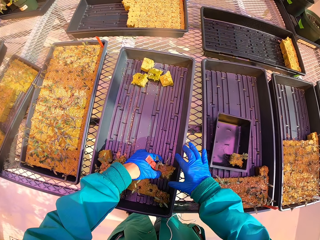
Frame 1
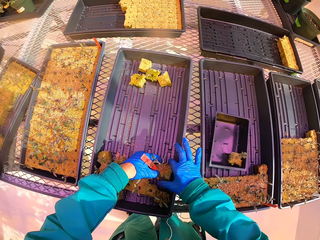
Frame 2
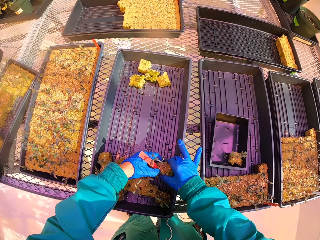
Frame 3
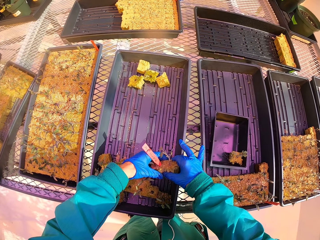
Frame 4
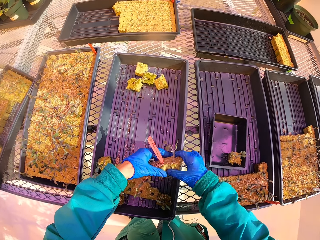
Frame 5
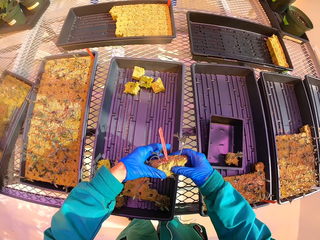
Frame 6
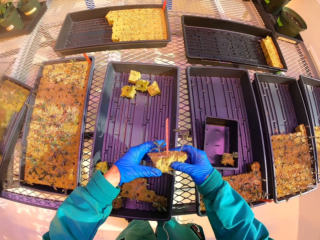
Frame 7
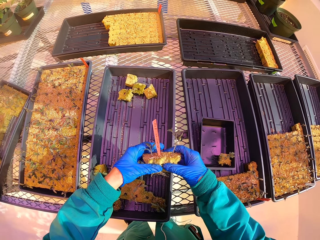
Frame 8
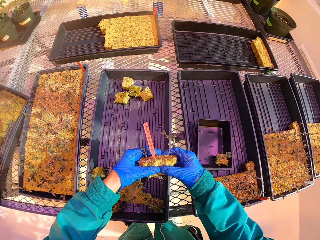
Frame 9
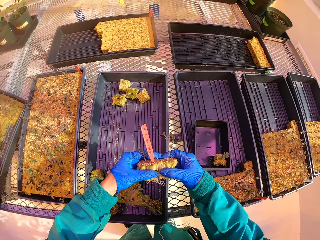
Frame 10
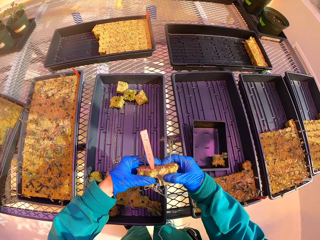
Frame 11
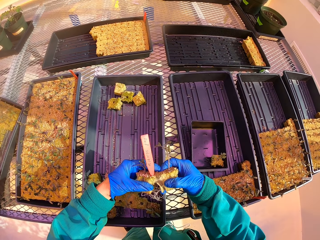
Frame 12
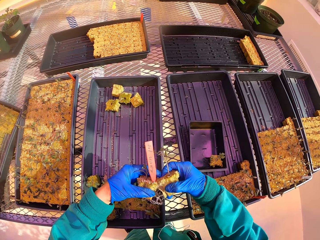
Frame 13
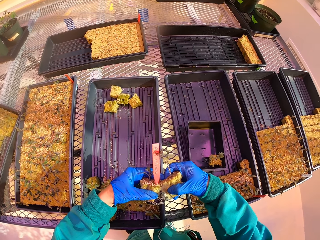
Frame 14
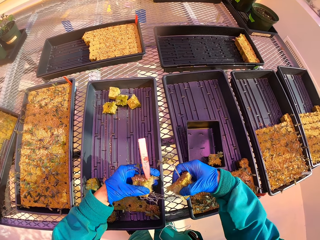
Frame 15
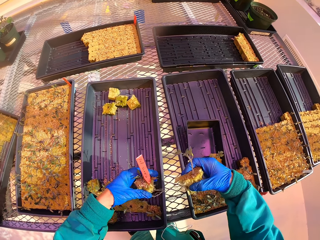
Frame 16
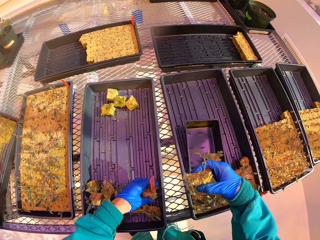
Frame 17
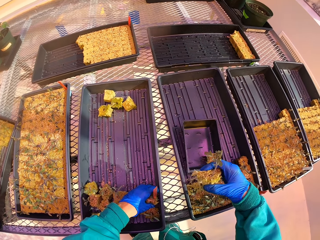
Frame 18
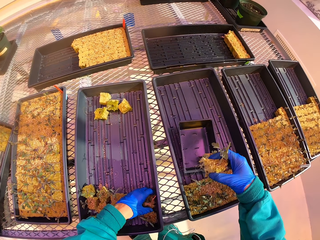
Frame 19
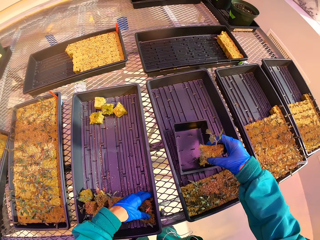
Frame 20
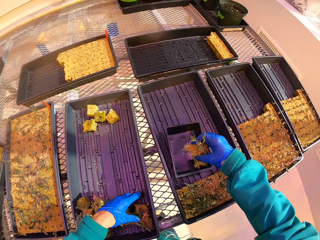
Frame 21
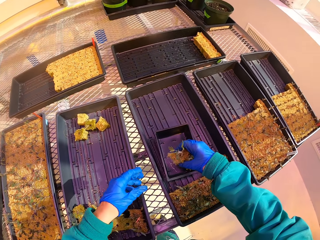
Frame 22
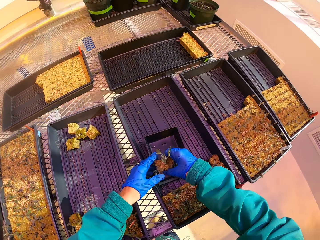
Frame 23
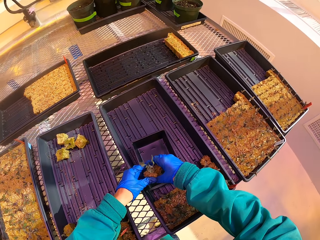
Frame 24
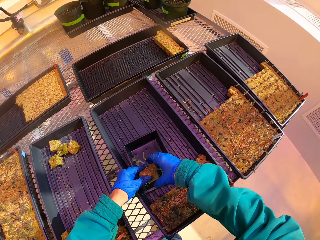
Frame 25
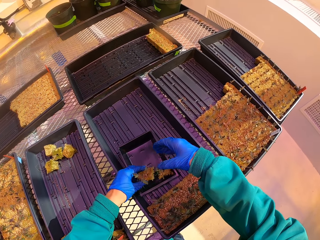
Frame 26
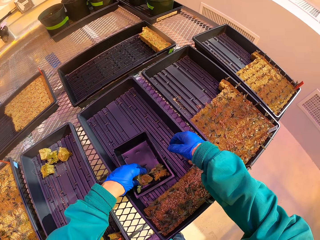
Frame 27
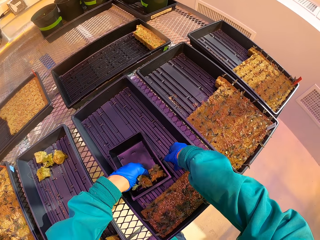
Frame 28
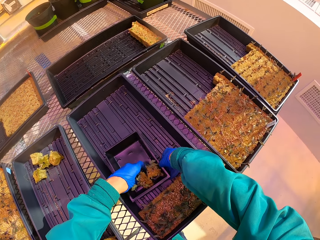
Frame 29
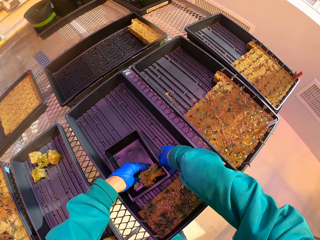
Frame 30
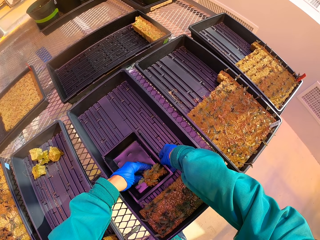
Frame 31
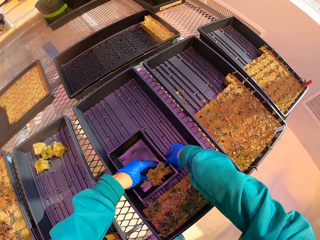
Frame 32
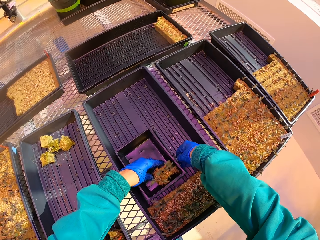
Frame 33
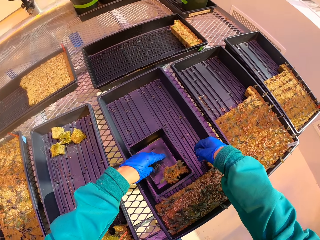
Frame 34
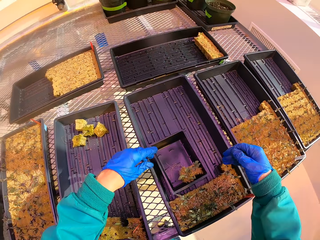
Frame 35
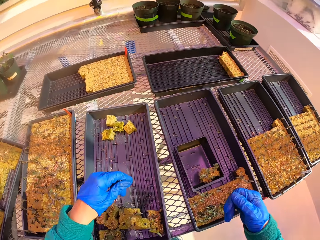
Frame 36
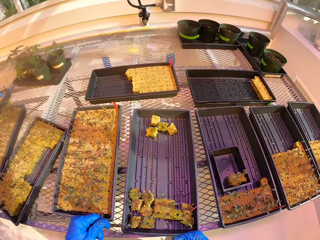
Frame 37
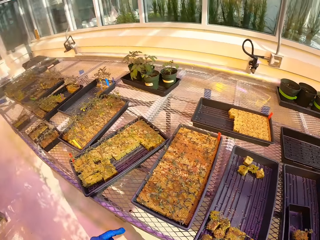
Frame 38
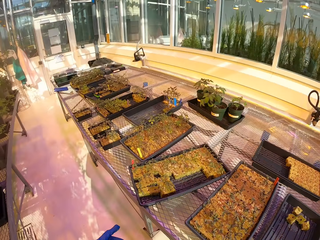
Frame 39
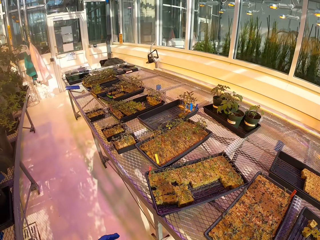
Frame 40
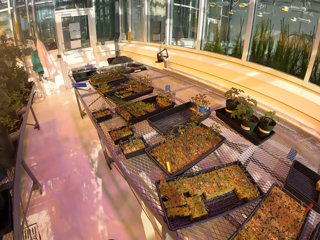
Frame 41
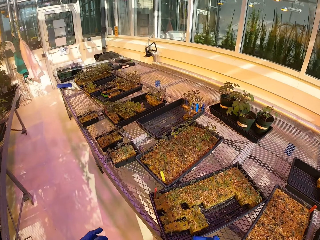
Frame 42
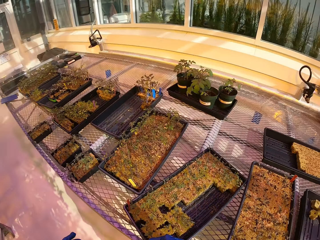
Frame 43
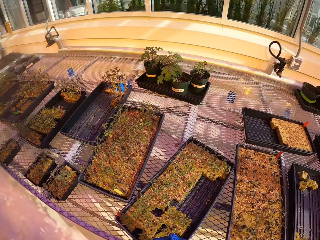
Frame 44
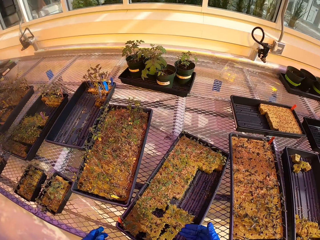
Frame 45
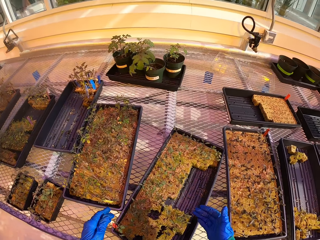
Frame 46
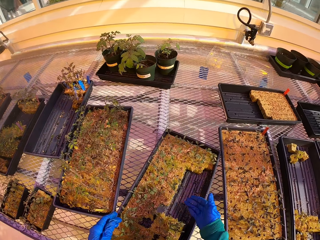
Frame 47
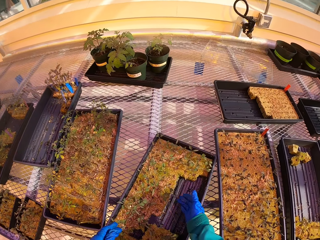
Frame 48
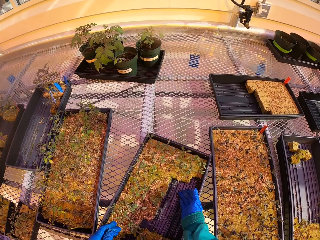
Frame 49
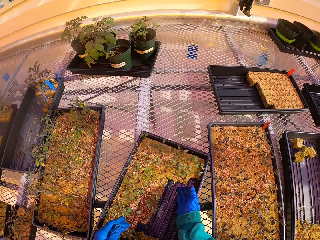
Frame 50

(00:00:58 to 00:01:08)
The camera wearer picks another plant and places it in the tray. They put the plant in the bowl.

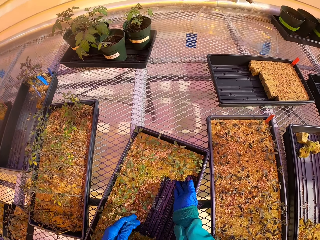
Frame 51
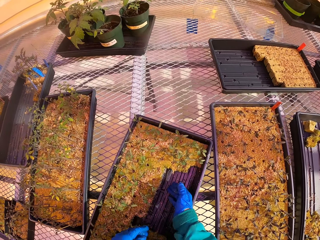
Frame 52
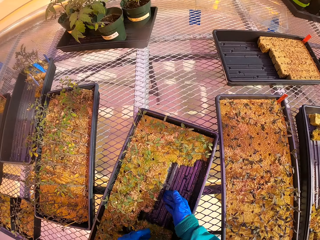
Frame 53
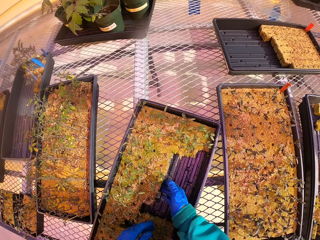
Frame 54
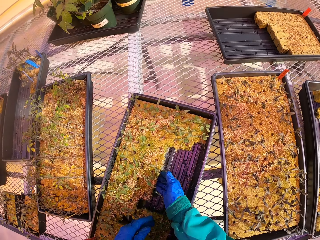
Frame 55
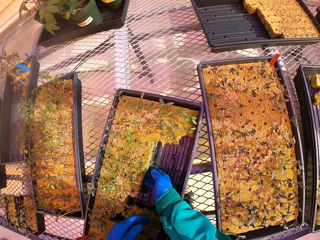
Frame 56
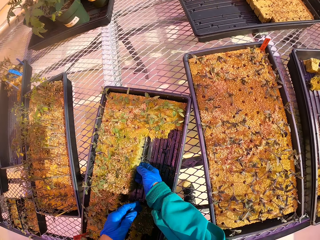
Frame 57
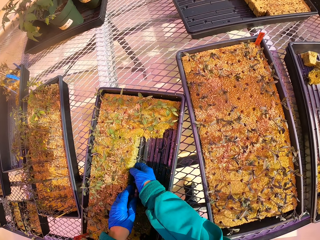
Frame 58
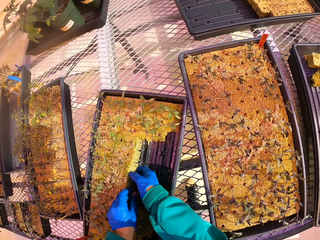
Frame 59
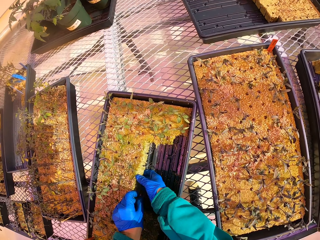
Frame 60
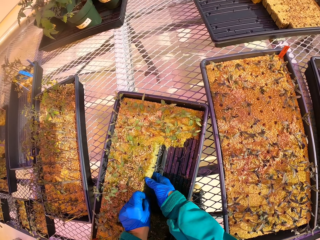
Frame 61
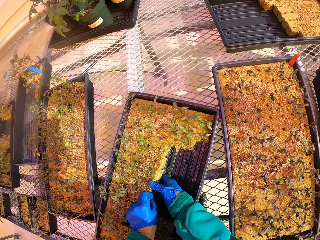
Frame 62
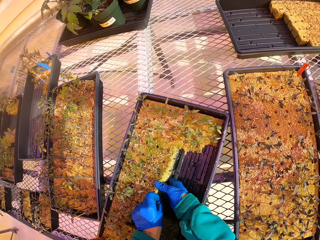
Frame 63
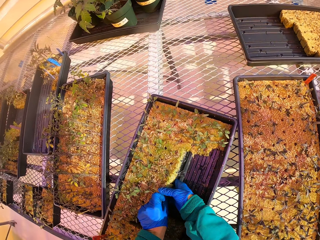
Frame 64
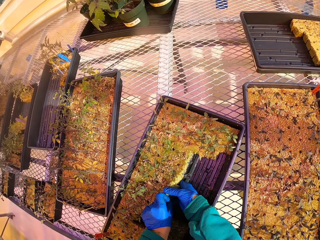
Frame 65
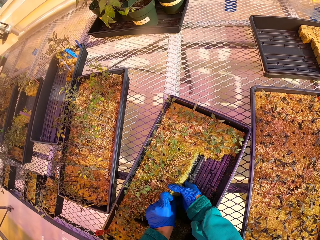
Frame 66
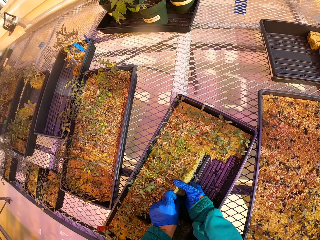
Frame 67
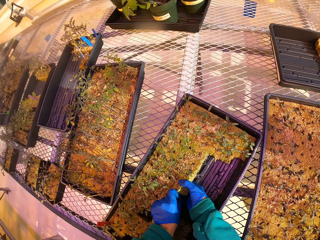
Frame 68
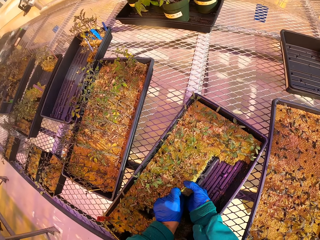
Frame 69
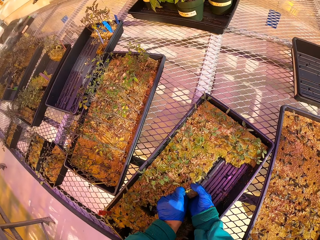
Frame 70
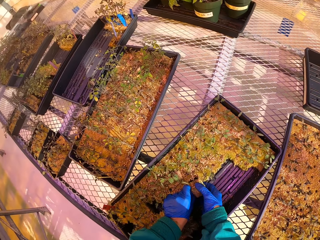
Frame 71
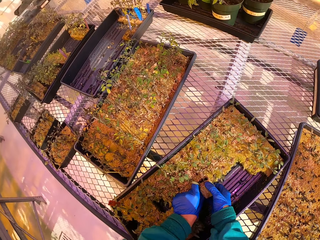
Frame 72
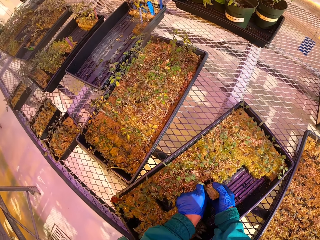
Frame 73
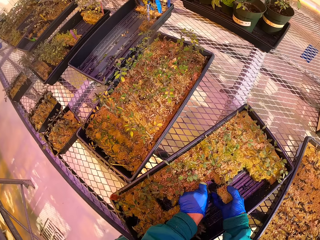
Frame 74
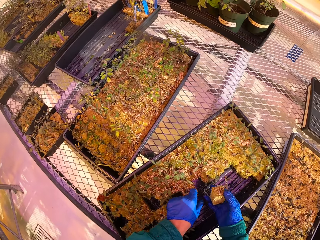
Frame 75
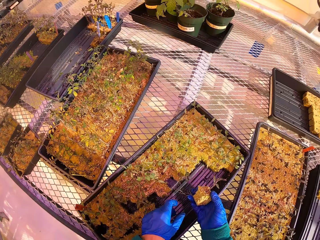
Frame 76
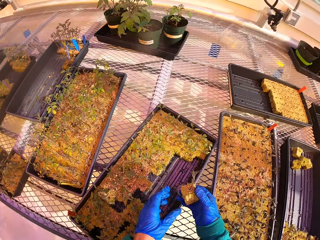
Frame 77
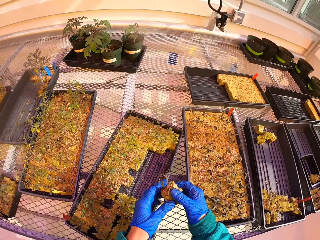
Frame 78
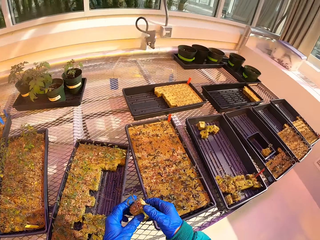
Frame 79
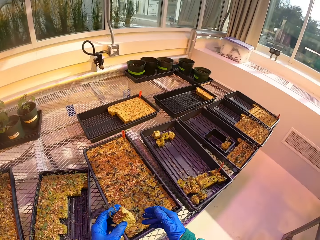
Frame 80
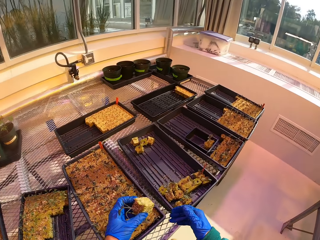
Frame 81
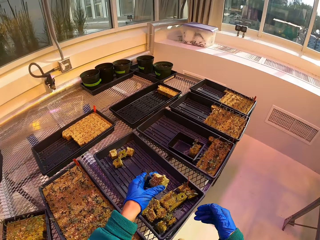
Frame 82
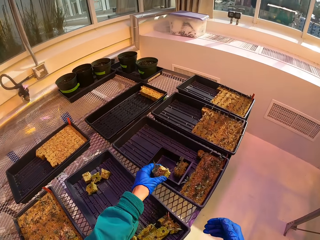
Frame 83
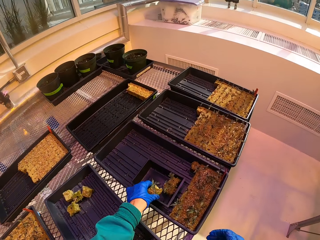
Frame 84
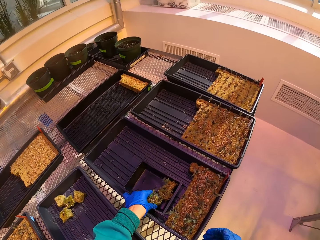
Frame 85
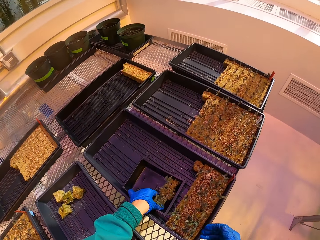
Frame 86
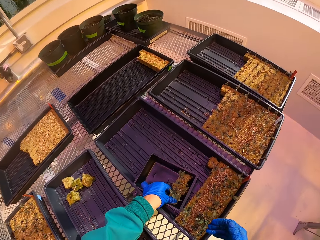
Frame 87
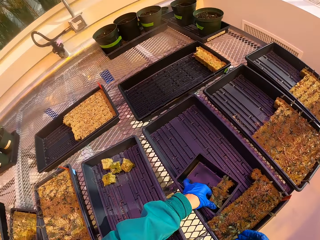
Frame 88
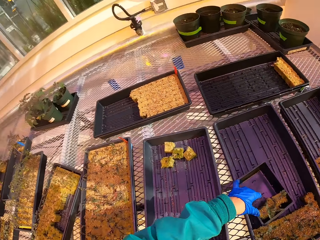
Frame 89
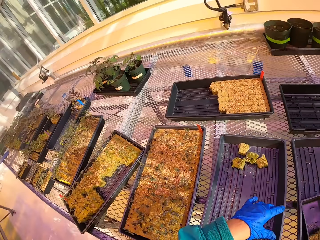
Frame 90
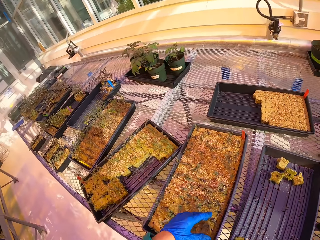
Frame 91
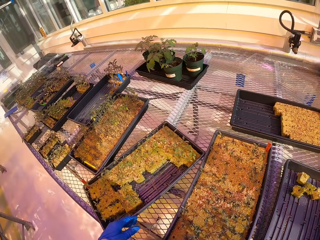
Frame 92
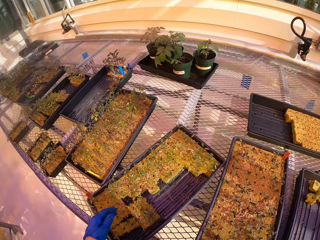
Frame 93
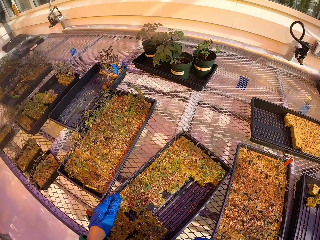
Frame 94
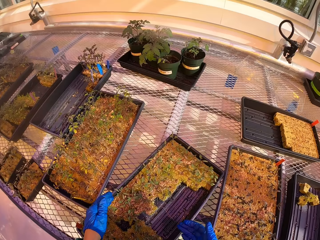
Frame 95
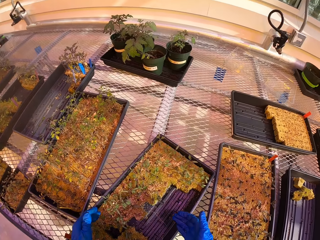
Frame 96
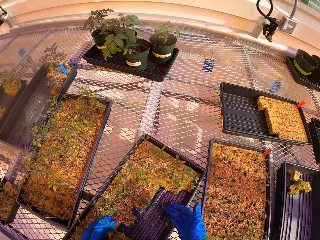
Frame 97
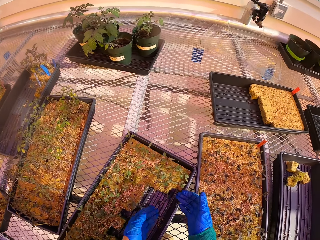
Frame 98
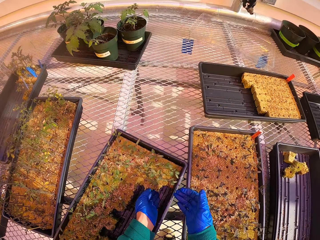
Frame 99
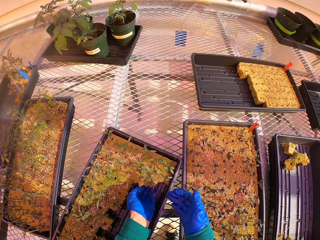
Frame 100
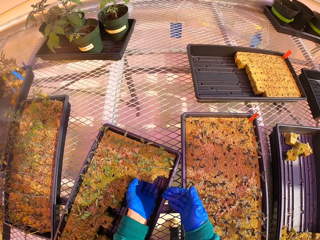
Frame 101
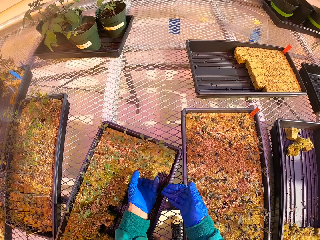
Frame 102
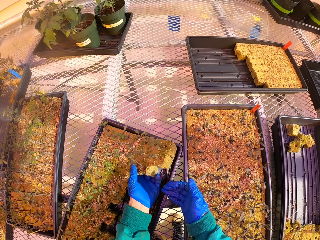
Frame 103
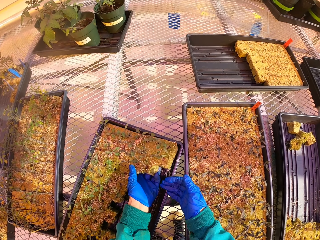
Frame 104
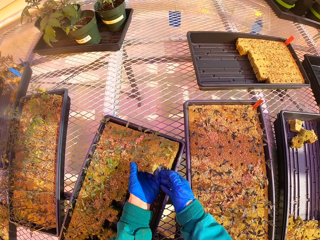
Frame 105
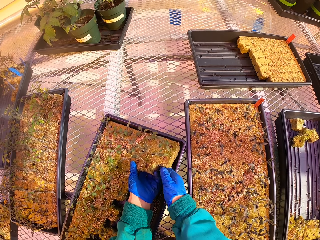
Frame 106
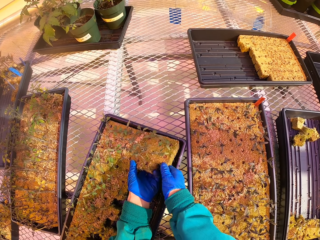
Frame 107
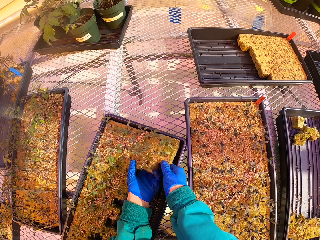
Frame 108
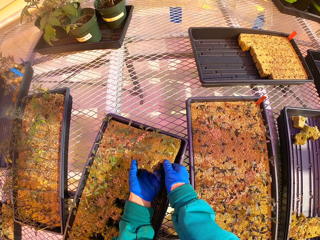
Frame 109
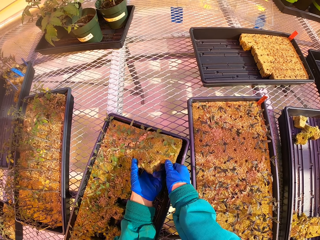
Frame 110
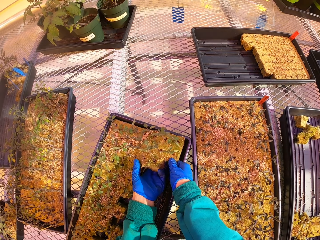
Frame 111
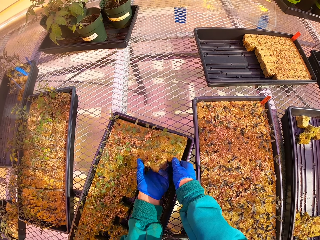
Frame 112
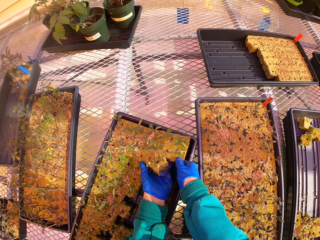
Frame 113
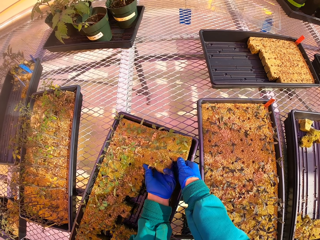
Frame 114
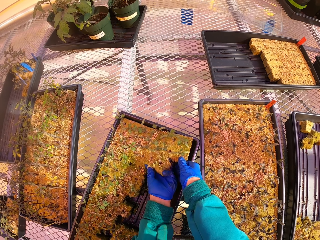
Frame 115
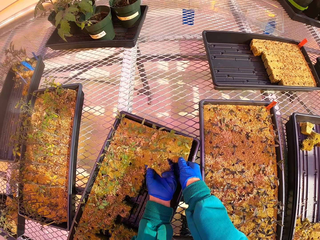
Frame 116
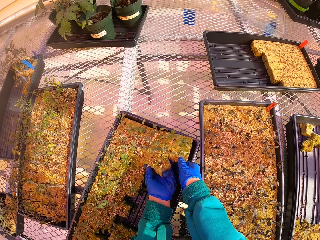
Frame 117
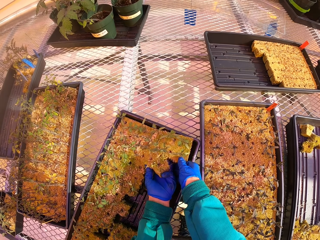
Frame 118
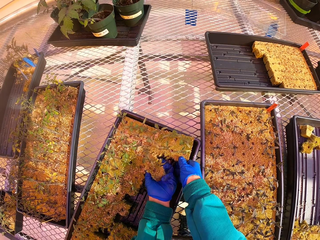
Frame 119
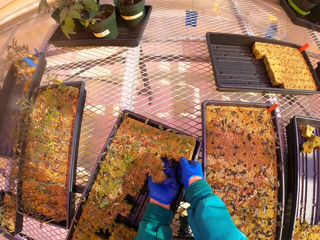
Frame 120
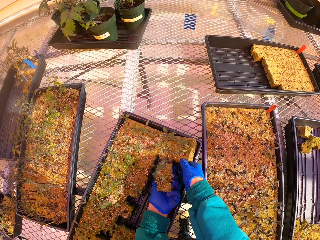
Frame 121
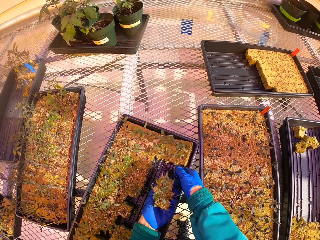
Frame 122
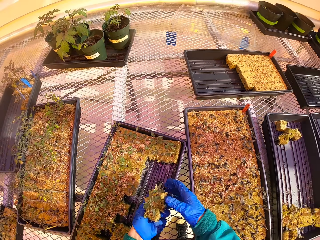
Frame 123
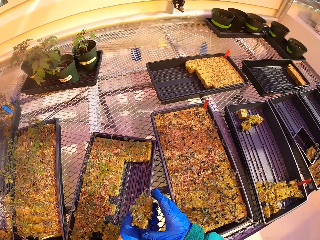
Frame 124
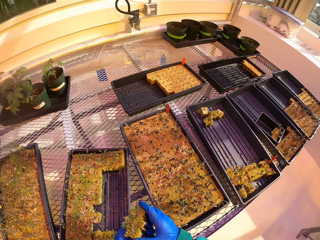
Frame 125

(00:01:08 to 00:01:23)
The camera wearer moves the plants from the tray to the bowl. They pick another plant and place it in the tray. They do so again.
